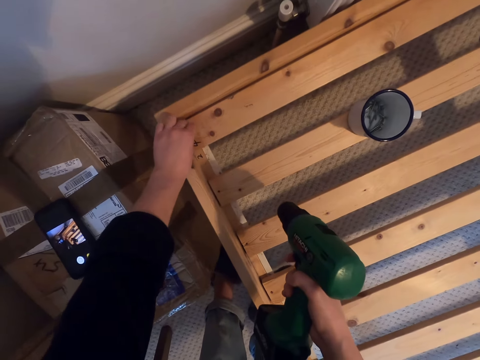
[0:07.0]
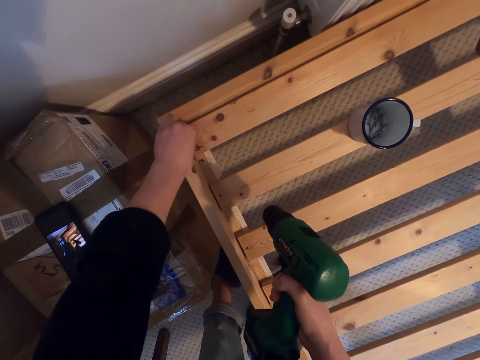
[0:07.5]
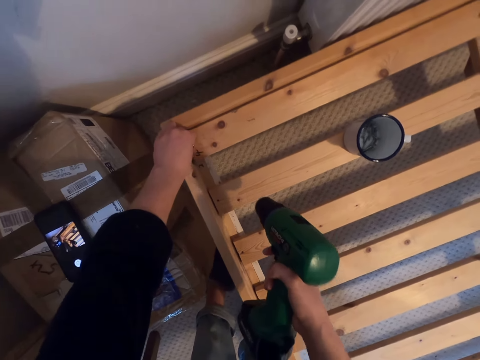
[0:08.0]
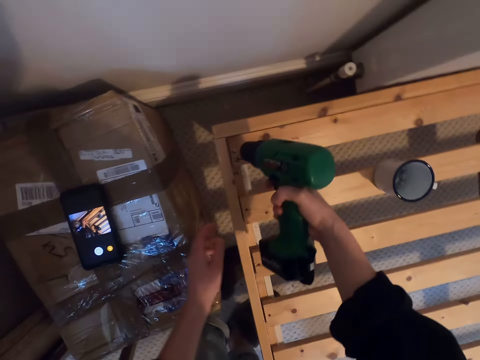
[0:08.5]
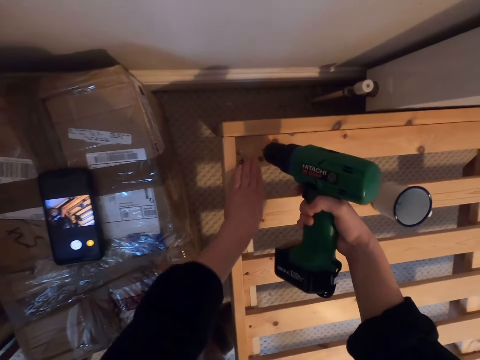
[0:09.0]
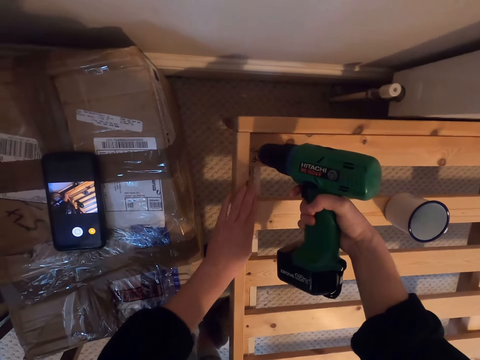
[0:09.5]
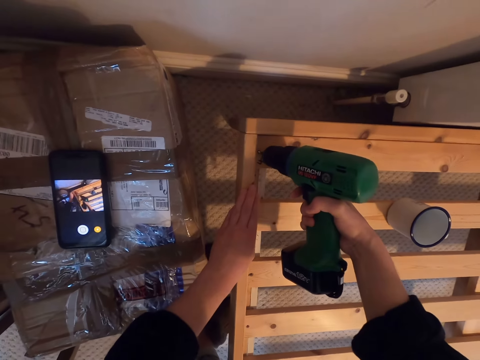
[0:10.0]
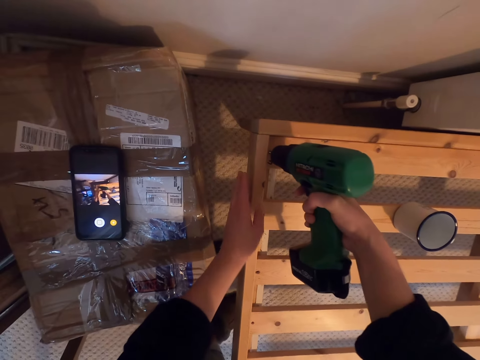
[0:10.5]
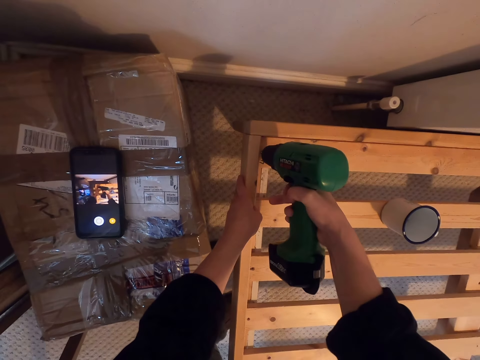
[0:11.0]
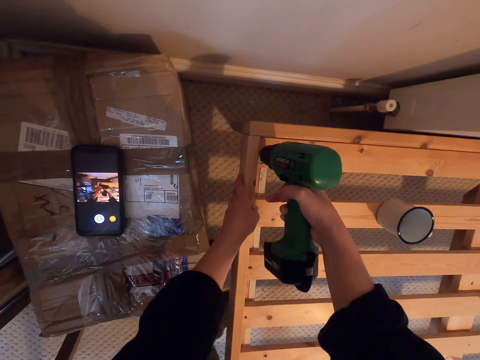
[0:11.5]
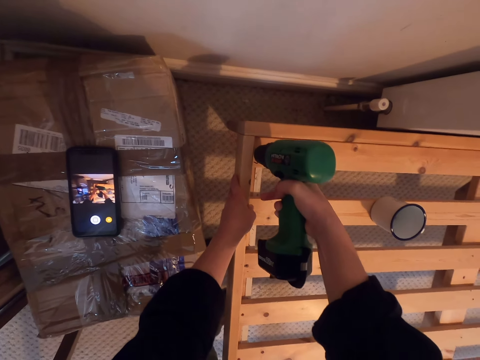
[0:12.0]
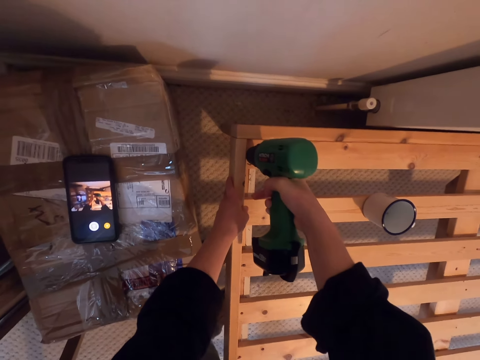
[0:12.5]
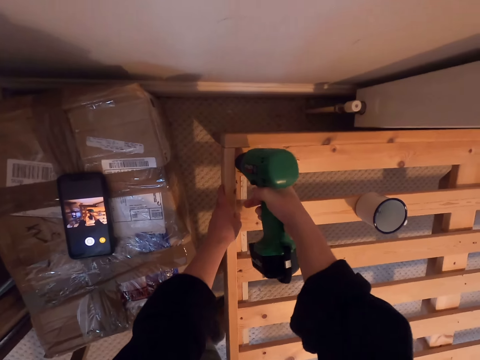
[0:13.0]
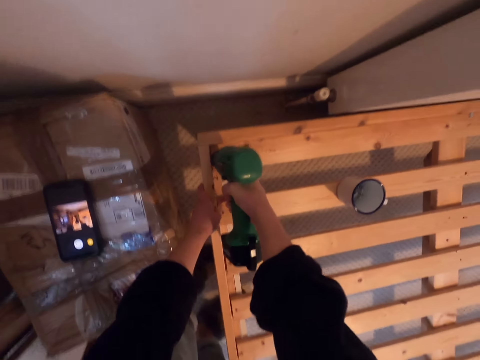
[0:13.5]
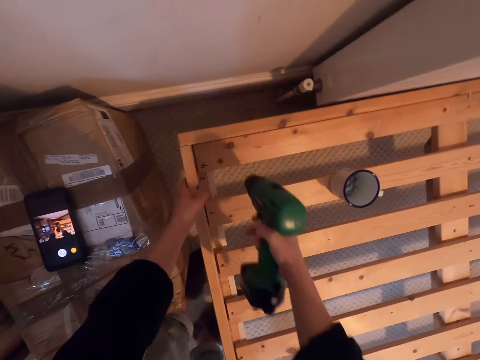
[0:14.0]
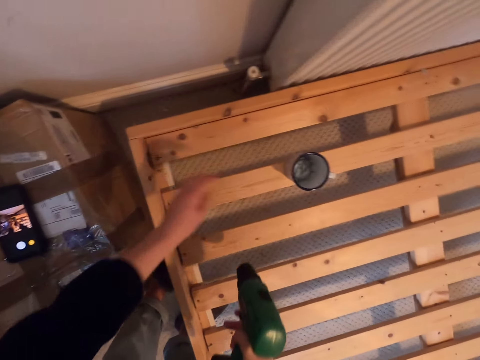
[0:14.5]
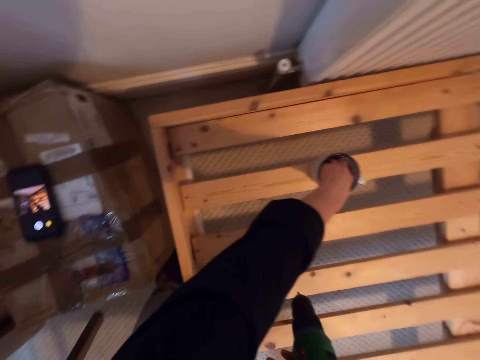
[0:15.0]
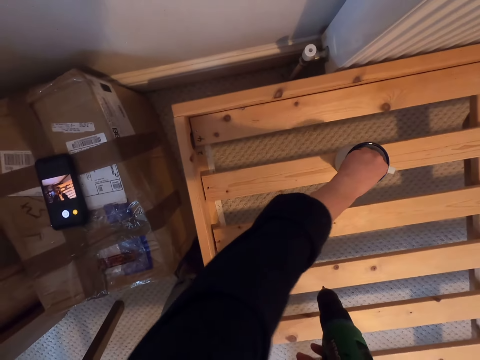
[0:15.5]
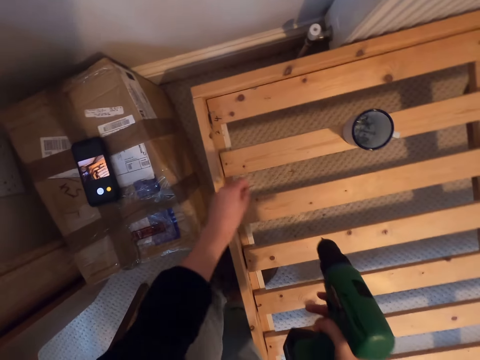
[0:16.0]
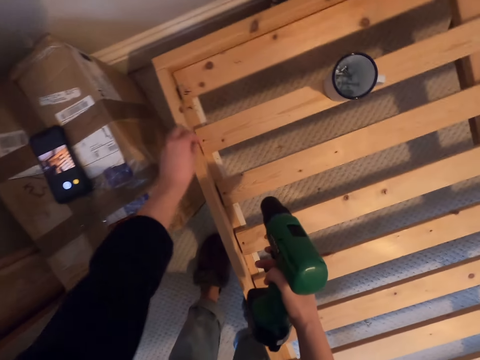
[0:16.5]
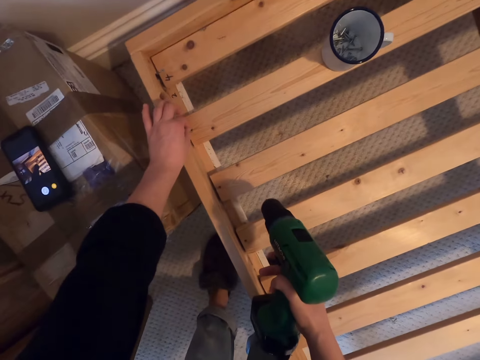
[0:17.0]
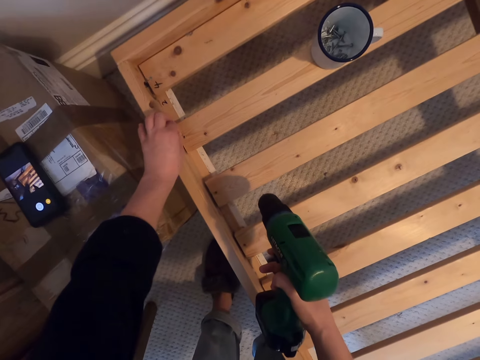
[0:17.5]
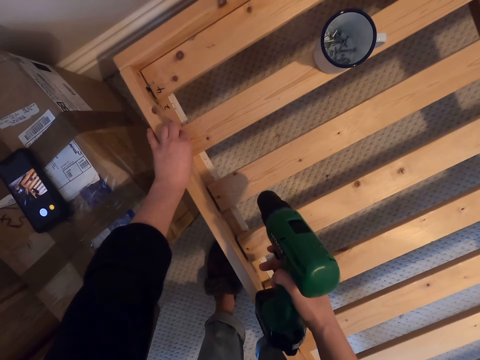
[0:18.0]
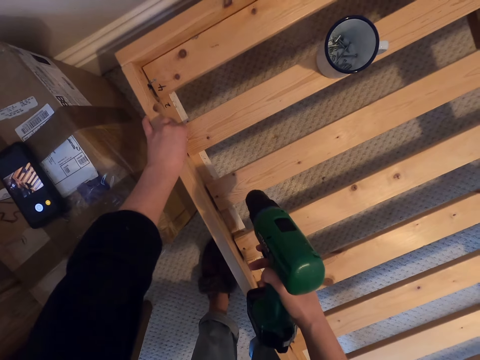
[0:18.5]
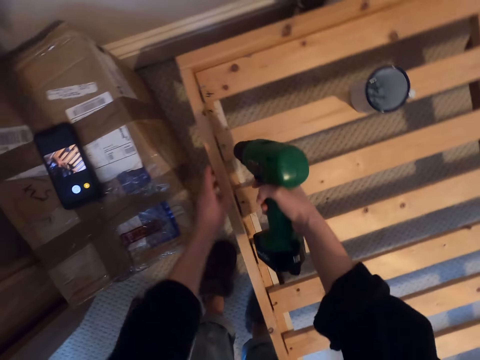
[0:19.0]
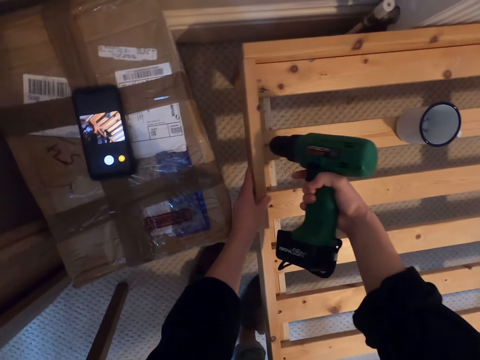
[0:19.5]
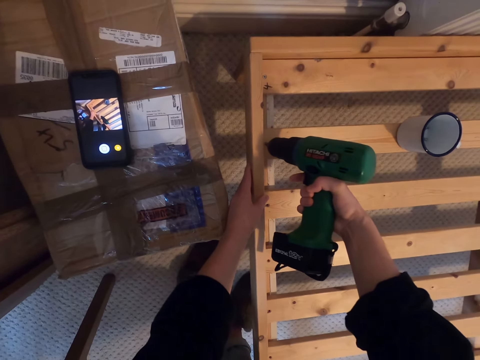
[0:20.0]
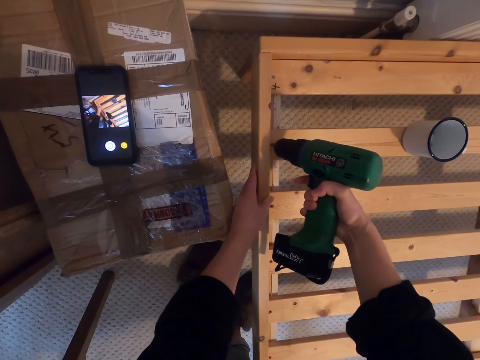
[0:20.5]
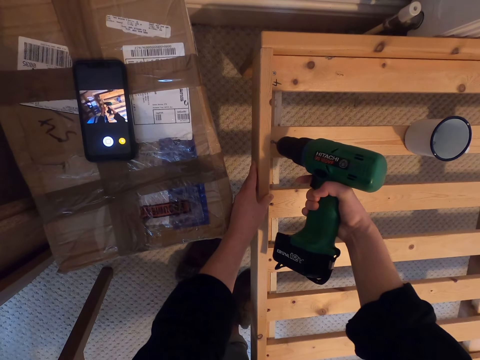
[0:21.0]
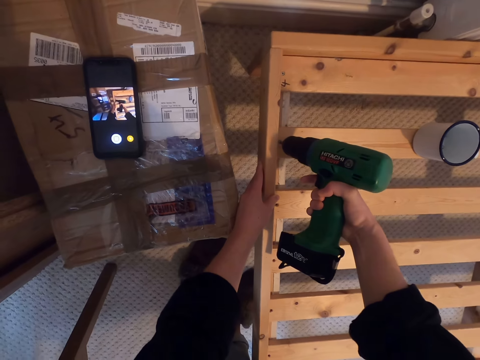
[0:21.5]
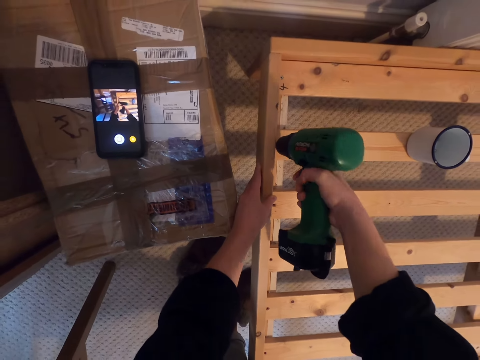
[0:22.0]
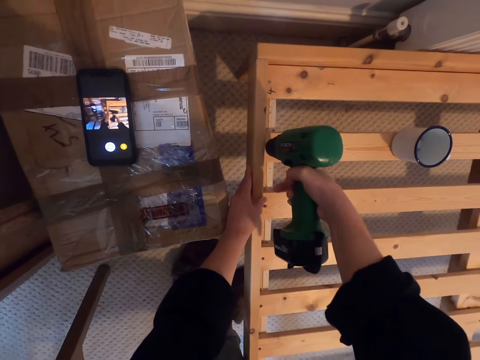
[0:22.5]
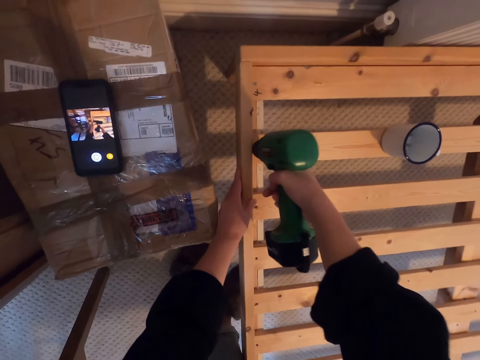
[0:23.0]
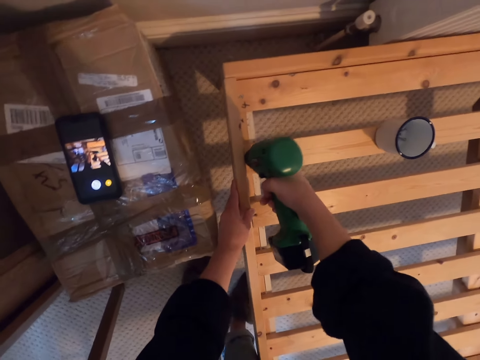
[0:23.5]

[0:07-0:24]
The camera wearer places the screw on the bed. They drill the screw into the wood. They pick a screw. They drill the screw into the wood.

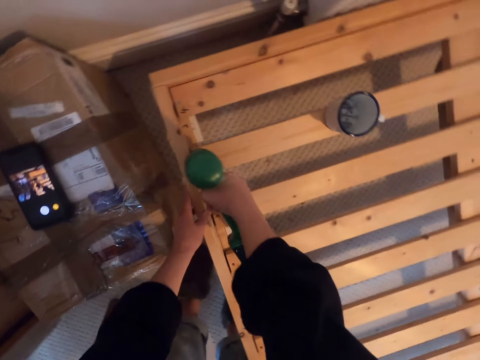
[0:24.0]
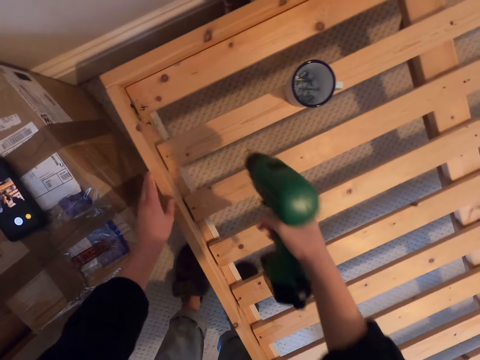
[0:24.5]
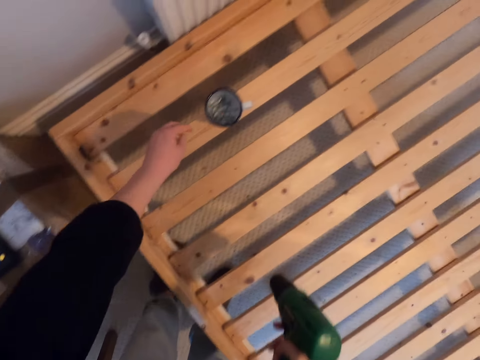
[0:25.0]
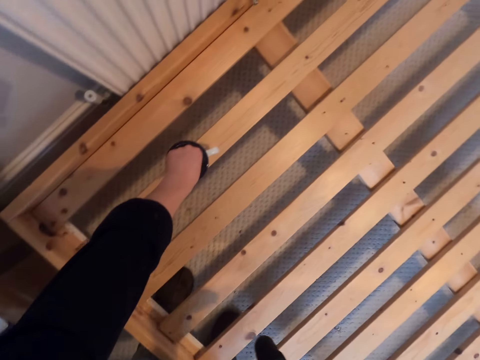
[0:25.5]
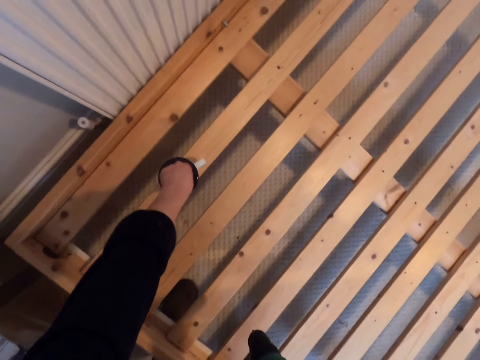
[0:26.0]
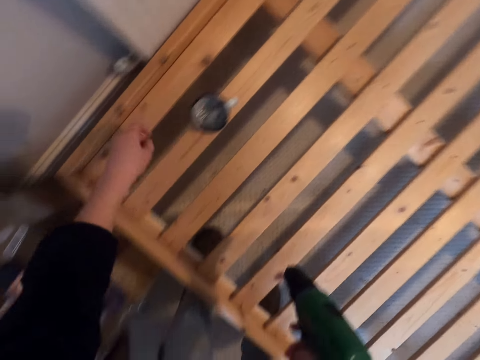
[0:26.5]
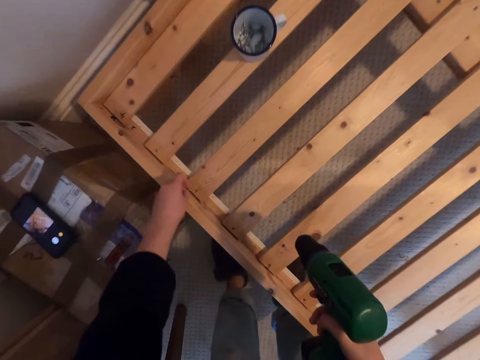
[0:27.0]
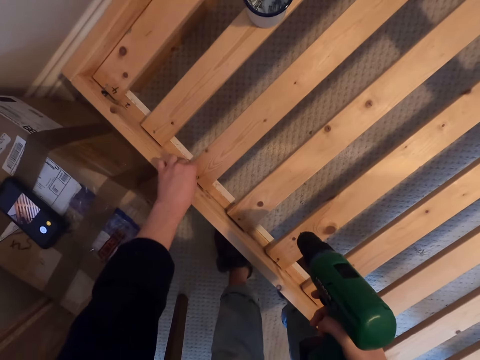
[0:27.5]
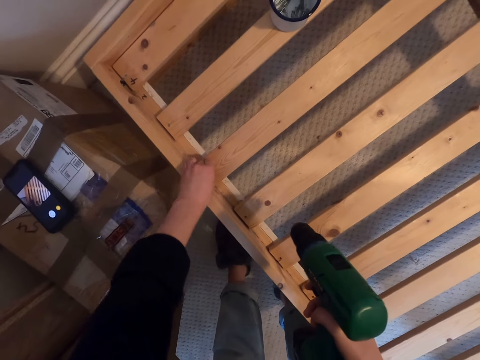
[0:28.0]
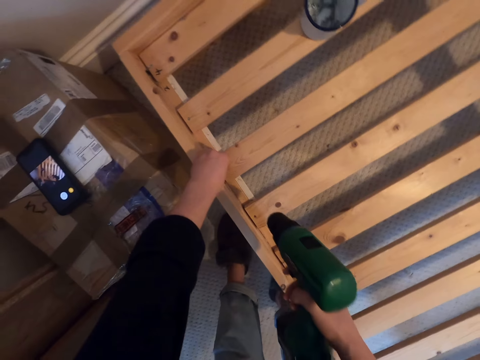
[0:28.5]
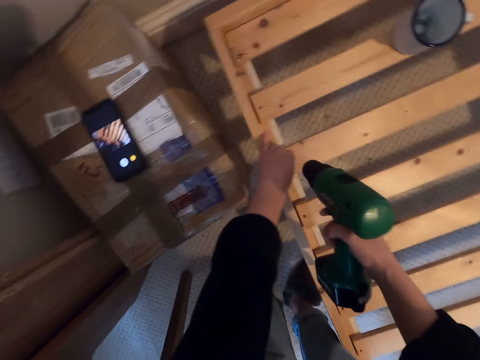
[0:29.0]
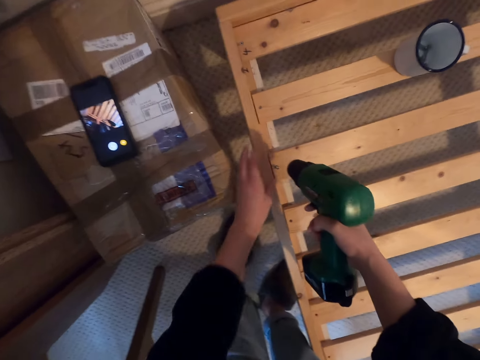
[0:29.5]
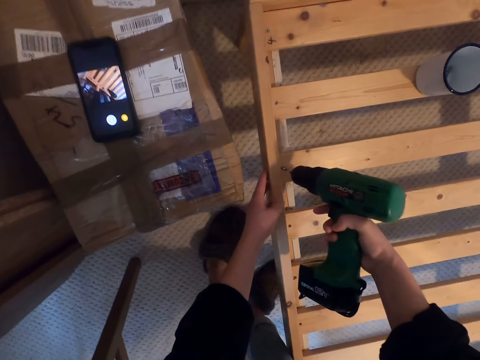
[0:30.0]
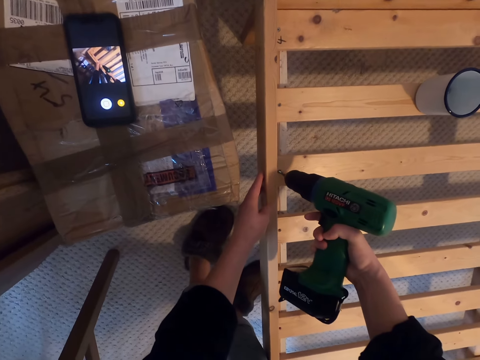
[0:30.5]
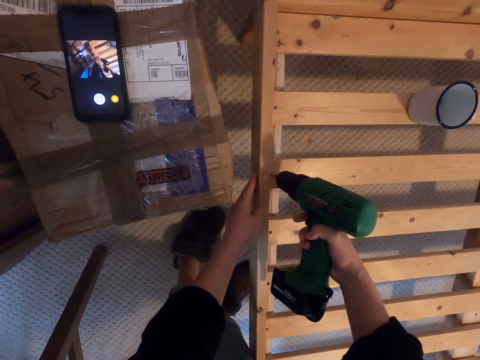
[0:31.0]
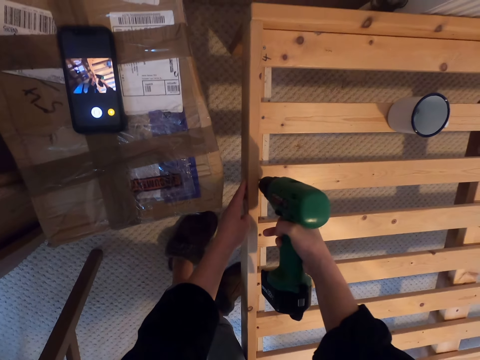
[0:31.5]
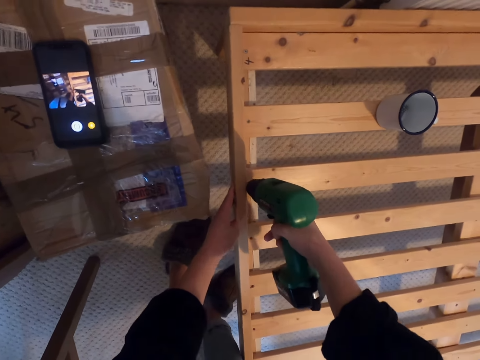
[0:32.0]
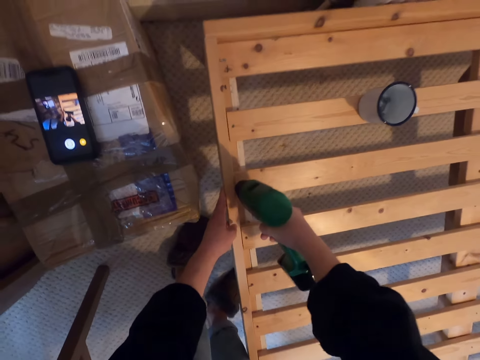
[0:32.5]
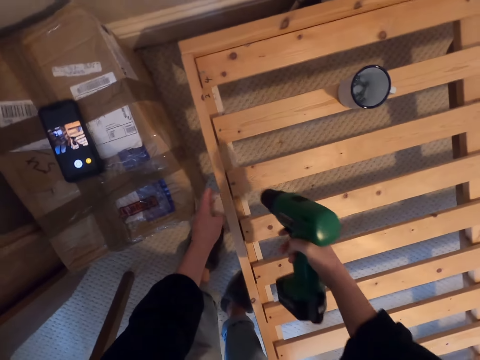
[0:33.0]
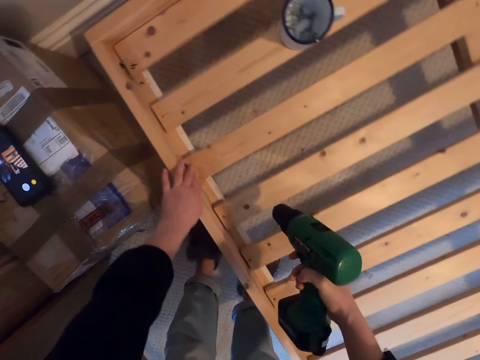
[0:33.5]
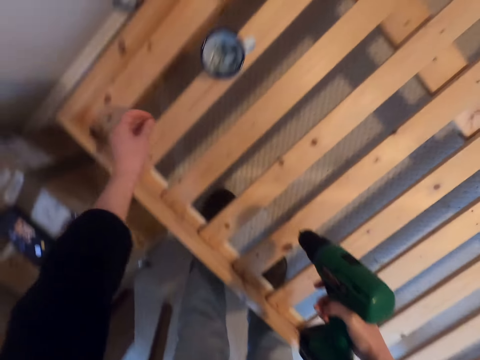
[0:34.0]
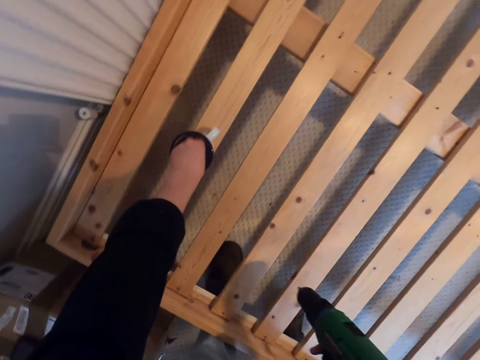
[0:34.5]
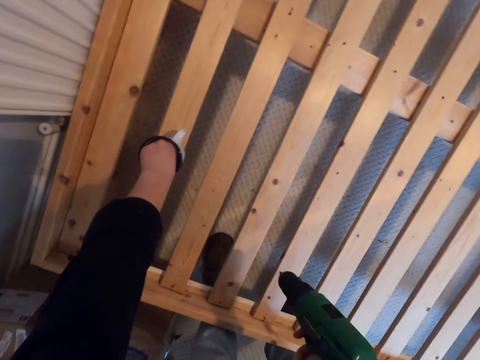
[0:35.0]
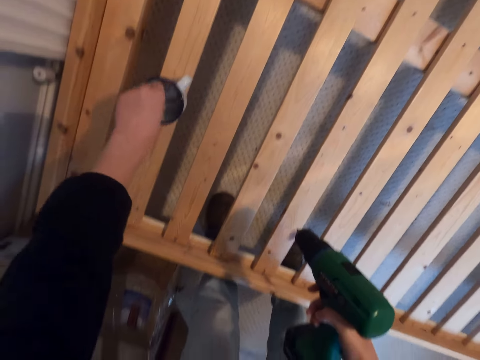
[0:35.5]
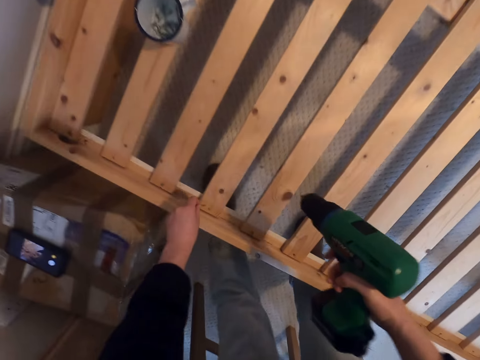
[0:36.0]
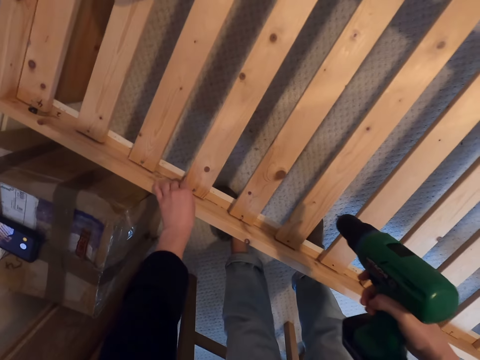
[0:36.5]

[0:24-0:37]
The camera wearer picks a screw. They drill the screw into the wood. They pick a screw.
